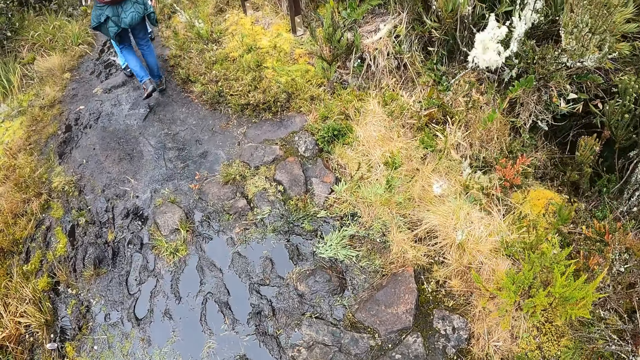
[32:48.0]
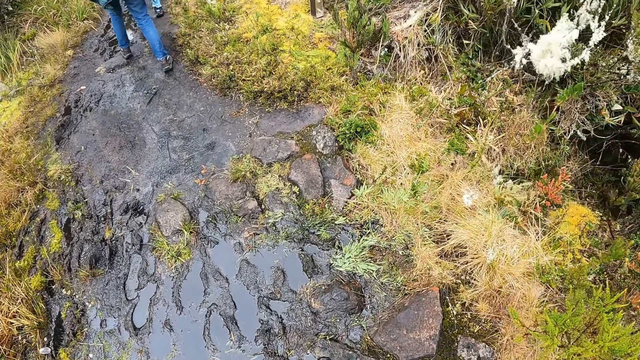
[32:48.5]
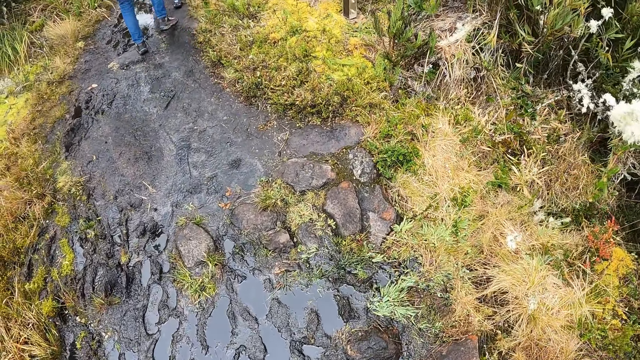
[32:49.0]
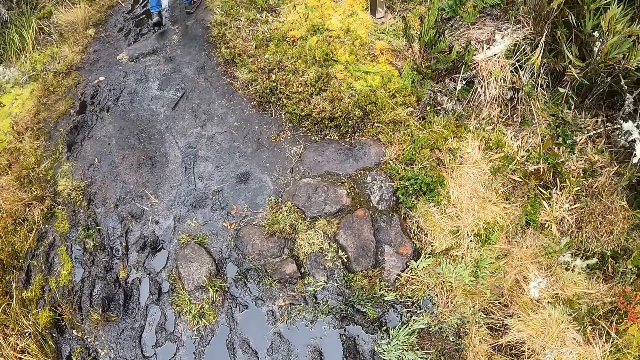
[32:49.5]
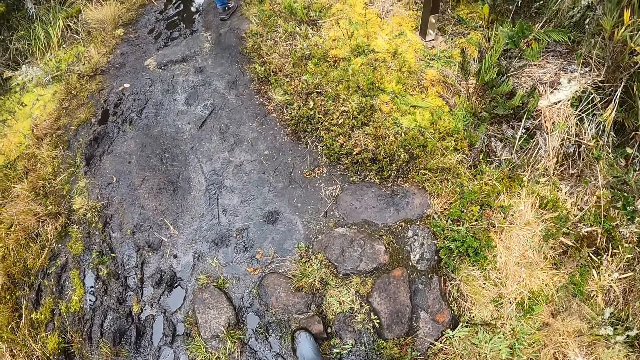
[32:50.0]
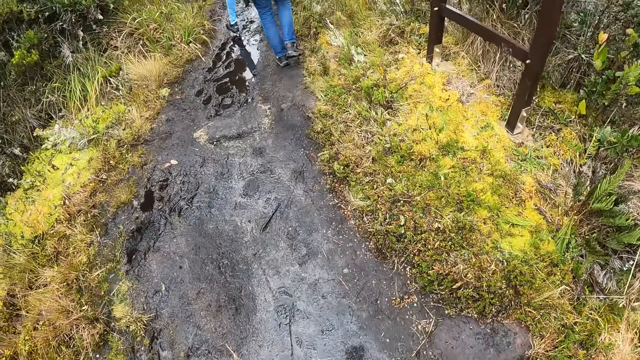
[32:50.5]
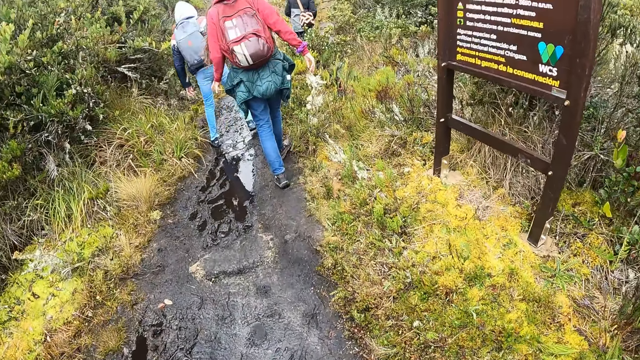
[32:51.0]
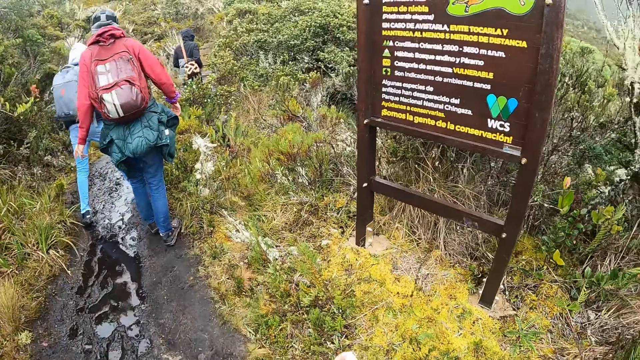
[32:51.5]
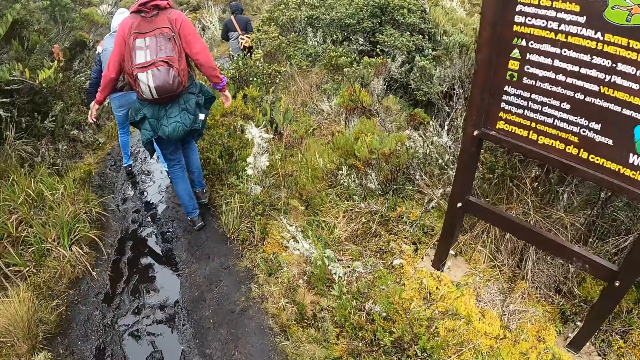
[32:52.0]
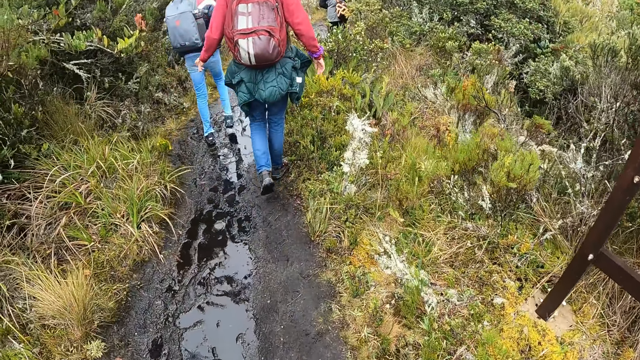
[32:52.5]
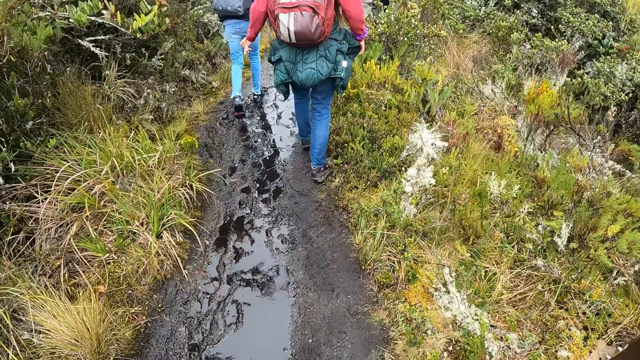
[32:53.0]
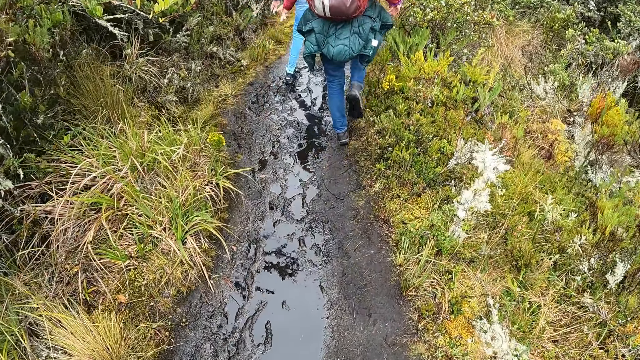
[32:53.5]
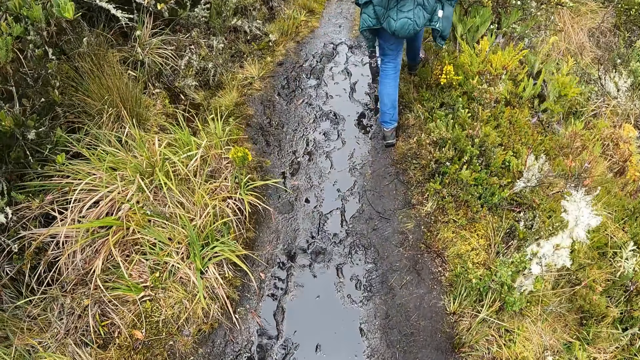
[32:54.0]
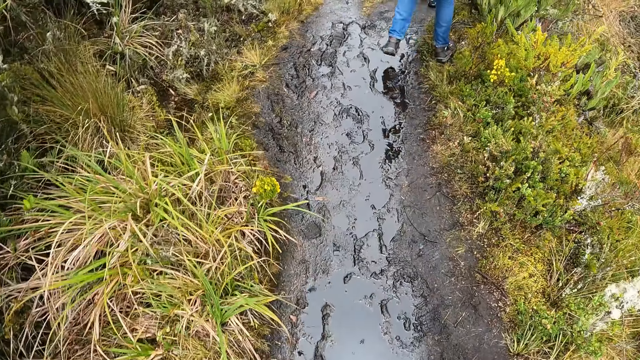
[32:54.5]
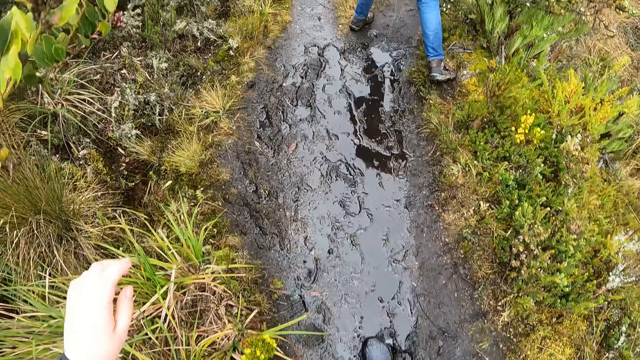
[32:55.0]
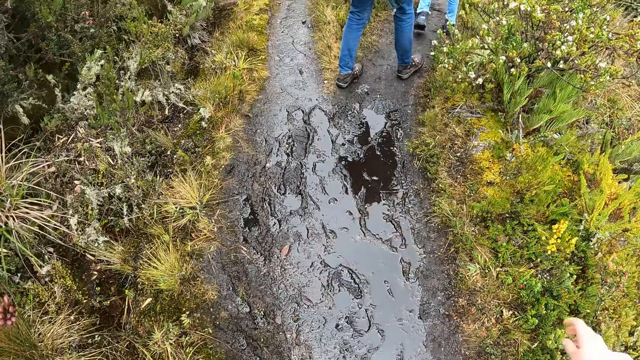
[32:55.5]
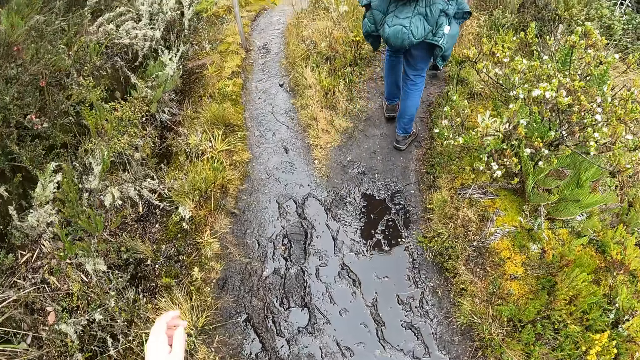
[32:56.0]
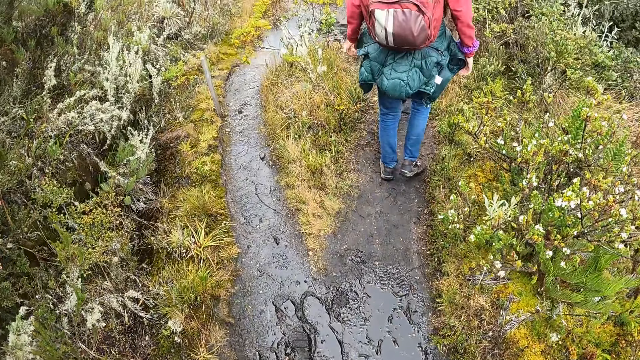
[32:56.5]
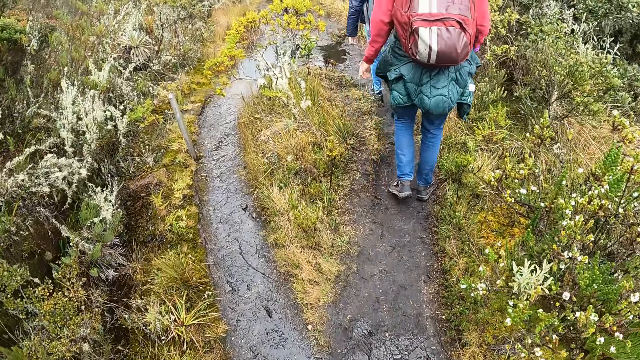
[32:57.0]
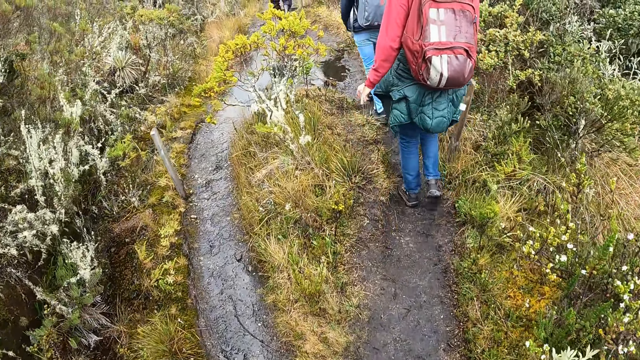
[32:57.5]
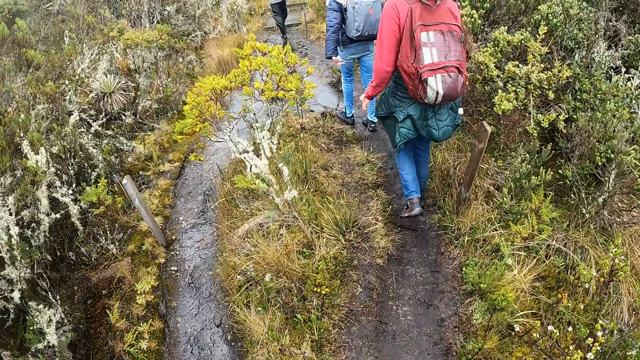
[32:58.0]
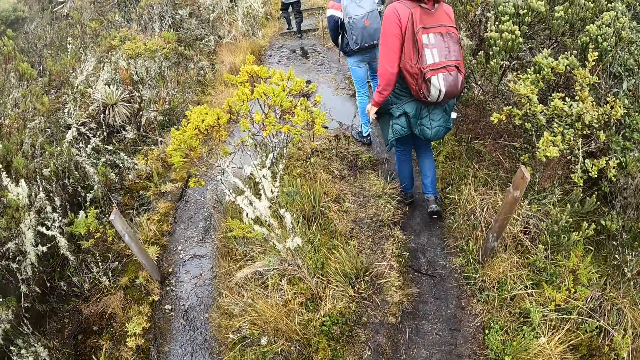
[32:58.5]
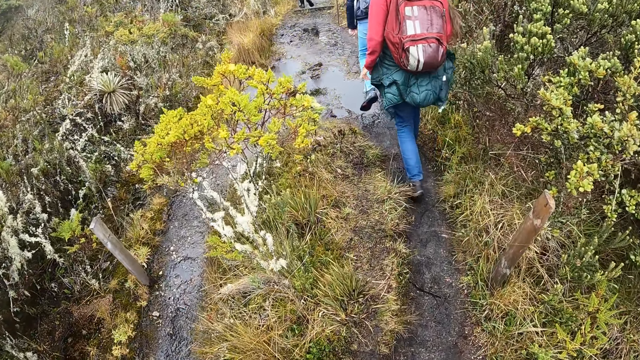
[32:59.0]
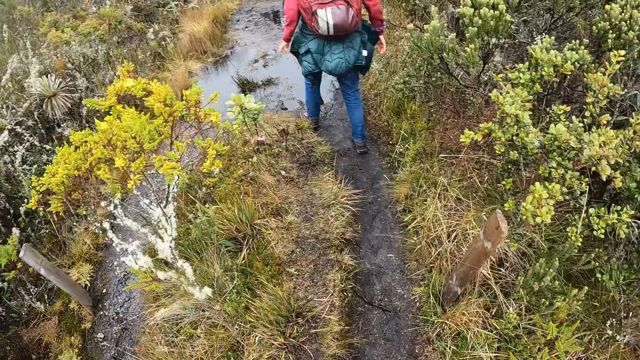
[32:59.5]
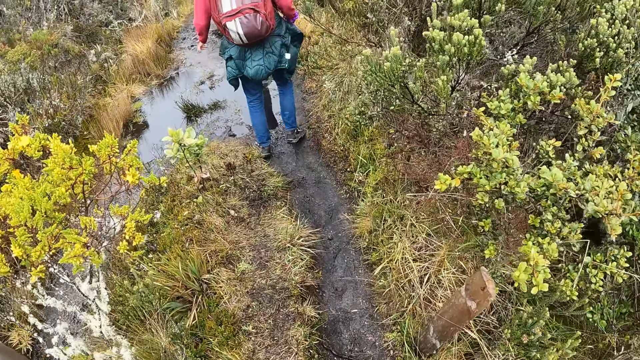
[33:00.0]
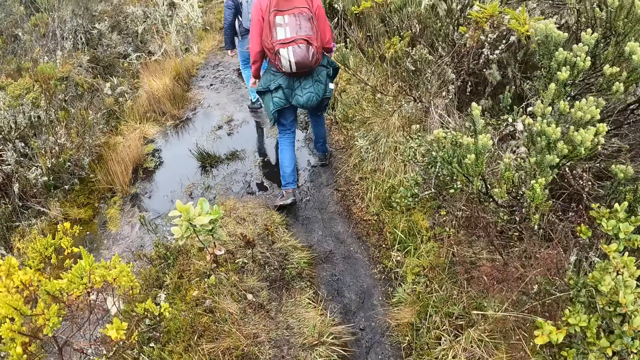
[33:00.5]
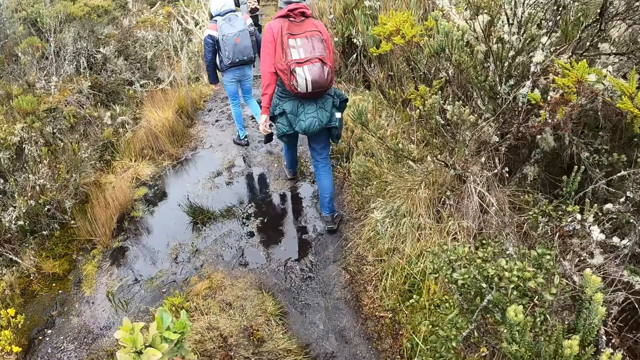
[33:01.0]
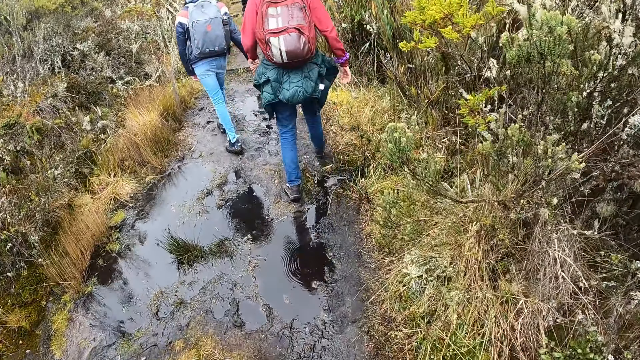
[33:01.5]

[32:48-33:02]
The camera wearer raises the hand. They walk.

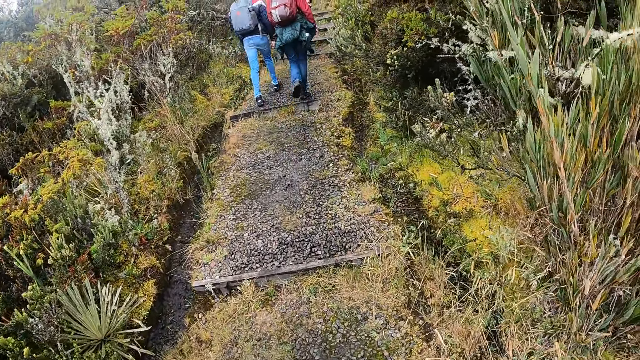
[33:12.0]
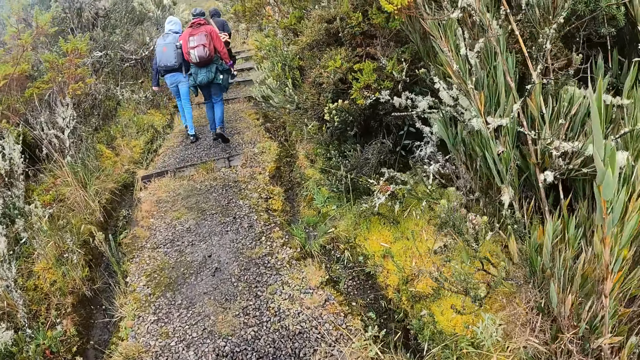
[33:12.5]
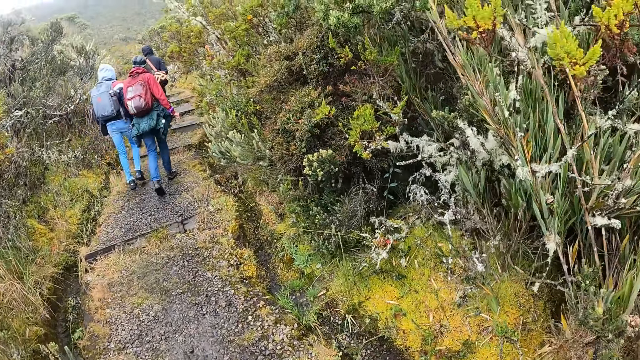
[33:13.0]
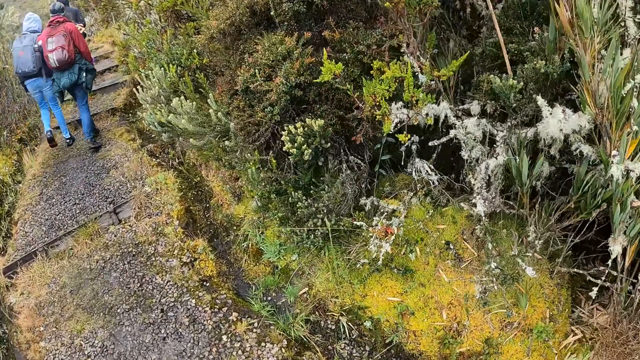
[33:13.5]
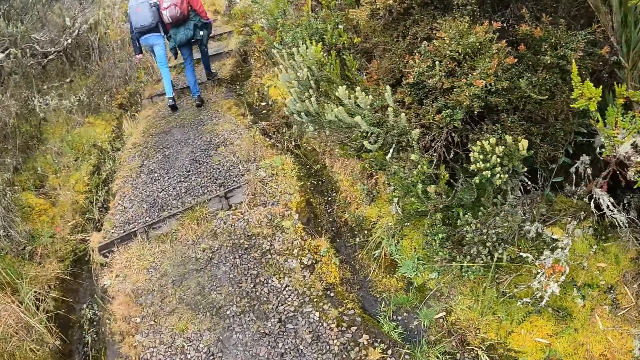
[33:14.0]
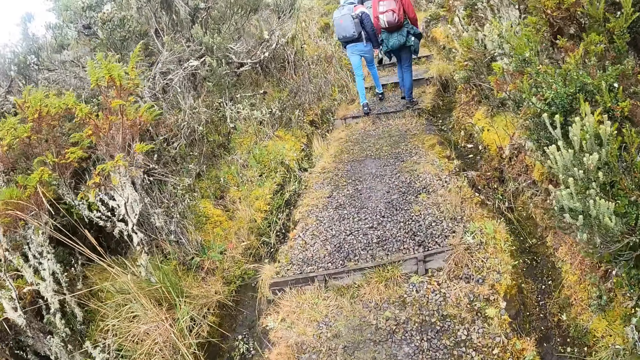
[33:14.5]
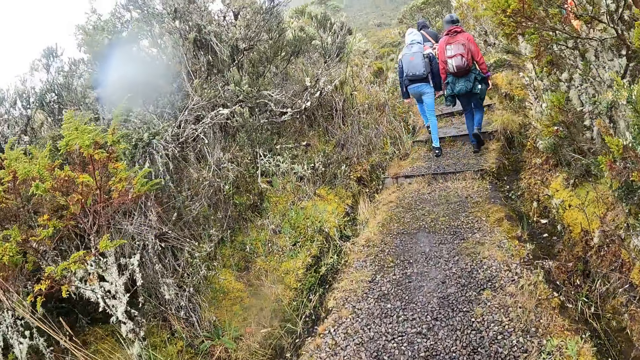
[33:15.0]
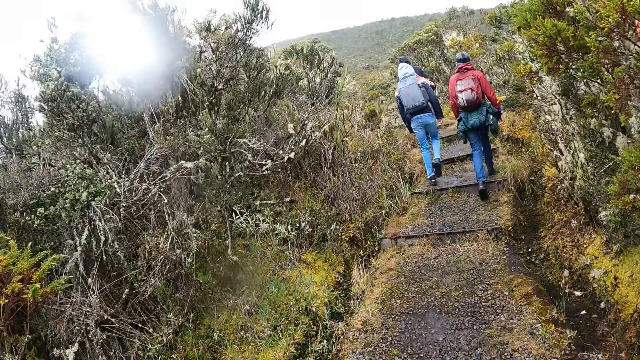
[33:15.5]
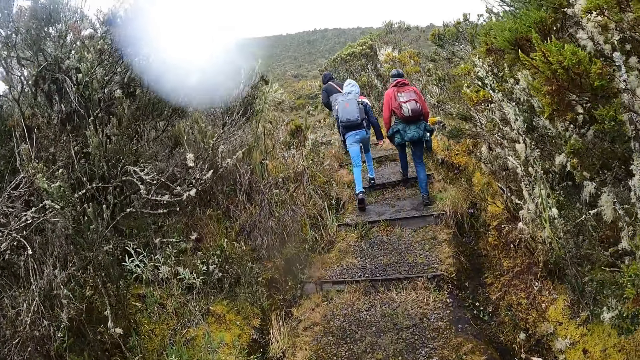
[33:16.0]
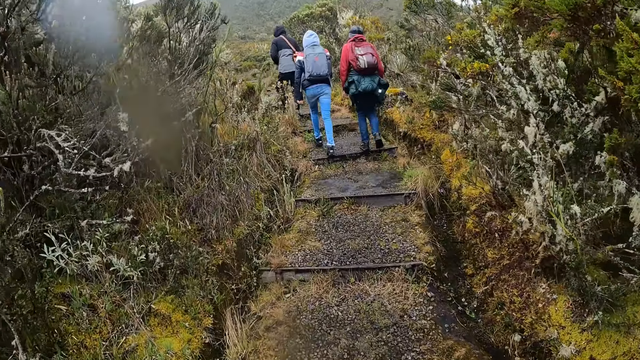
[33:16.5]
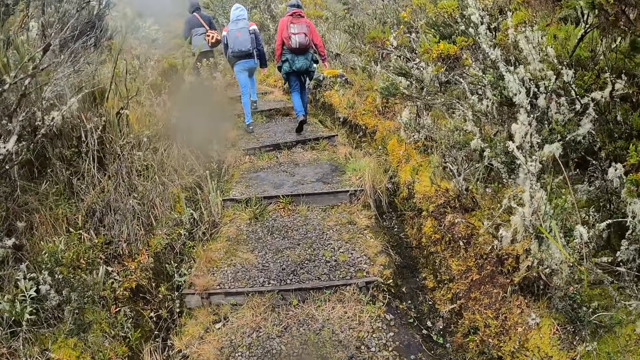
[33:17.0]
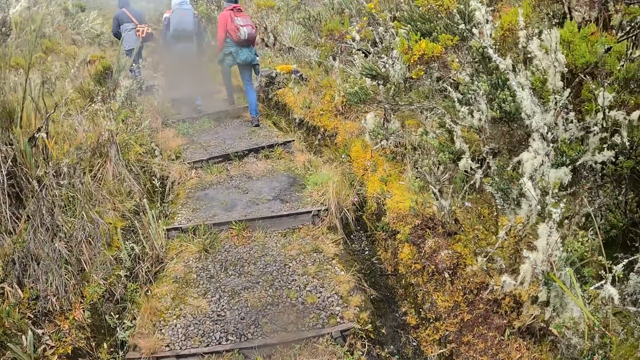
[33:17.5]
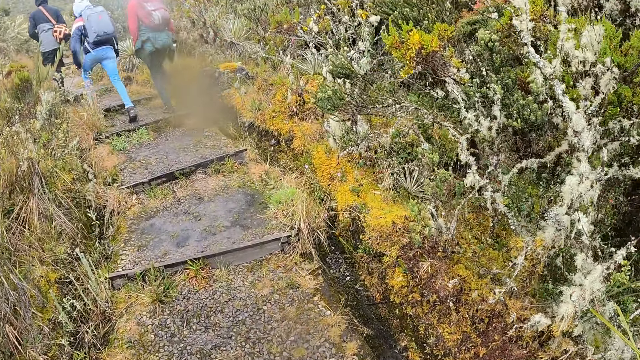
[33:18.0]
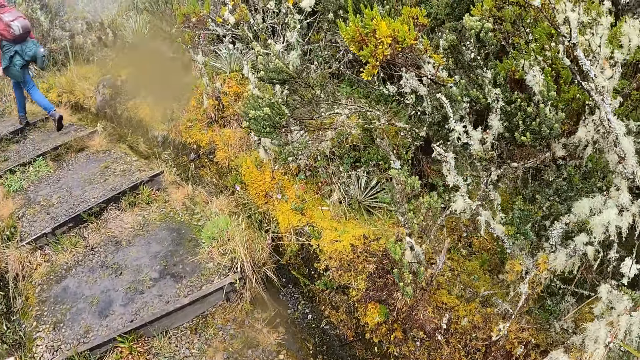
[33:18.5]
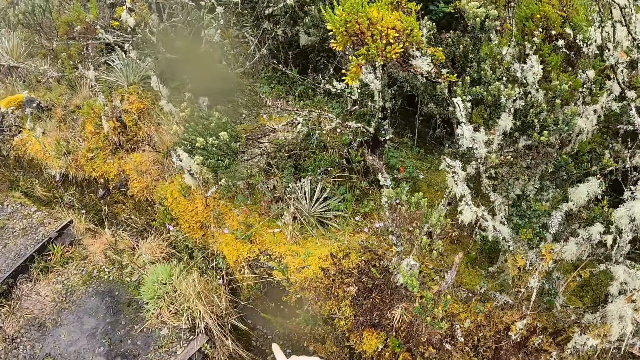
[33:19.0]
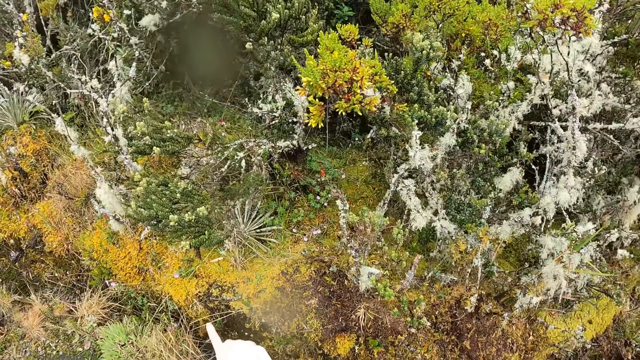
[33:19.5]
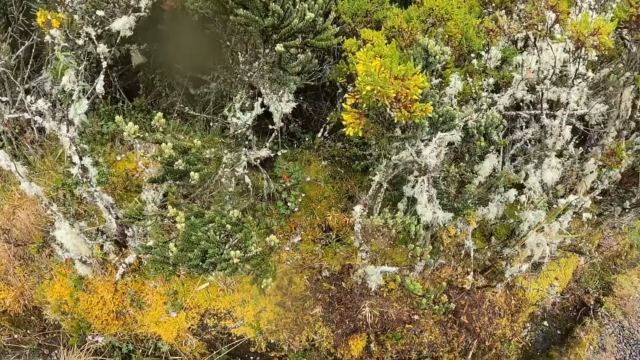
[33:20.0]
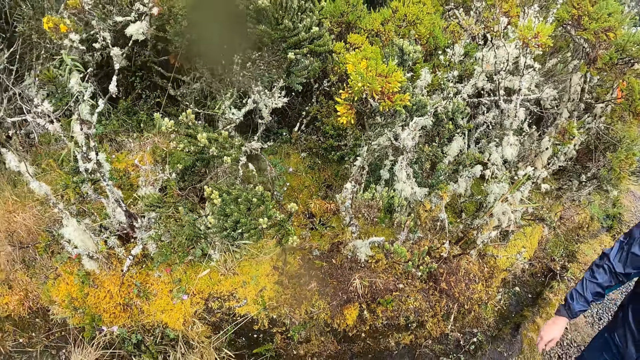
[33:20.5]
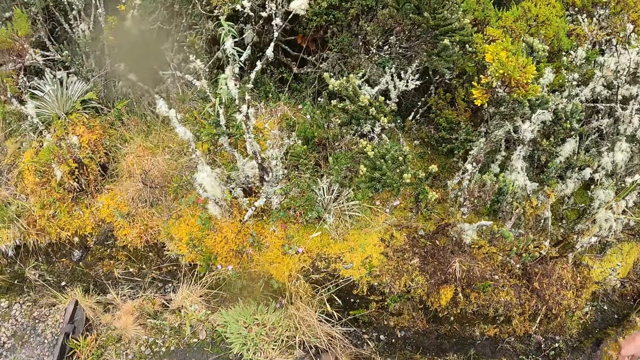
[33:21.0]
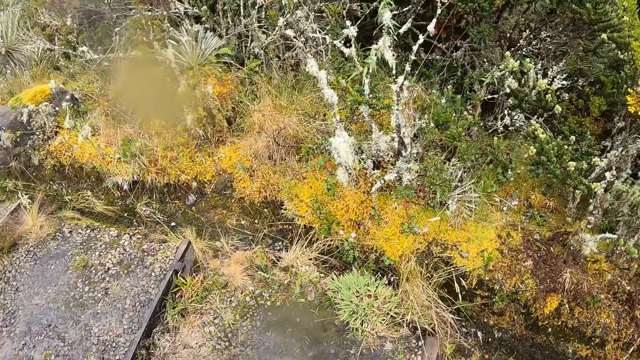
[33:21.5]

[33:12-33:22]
The camera wearer looks around and walks. They point to a flower plant along the hike muddy step path. They look around.
